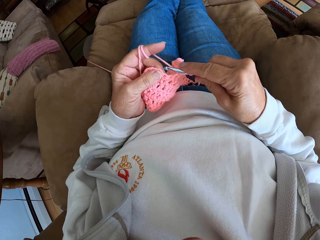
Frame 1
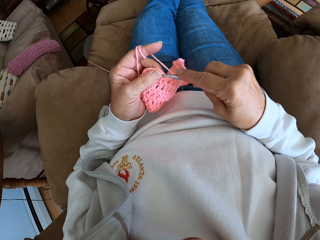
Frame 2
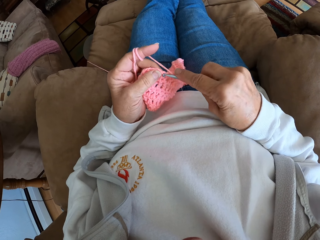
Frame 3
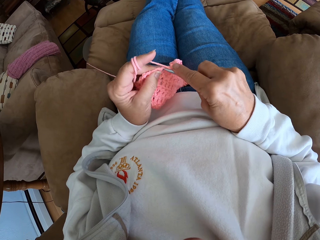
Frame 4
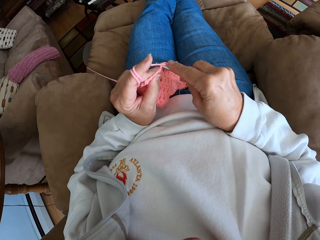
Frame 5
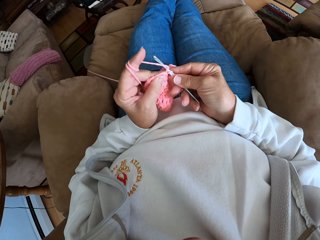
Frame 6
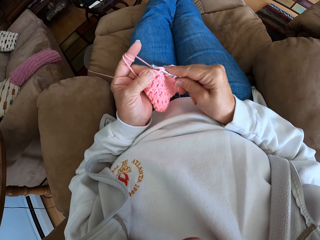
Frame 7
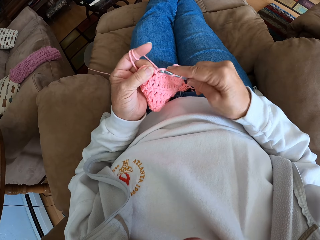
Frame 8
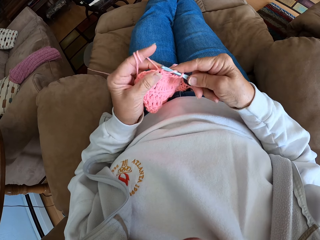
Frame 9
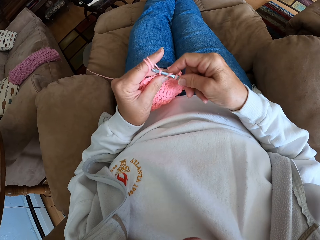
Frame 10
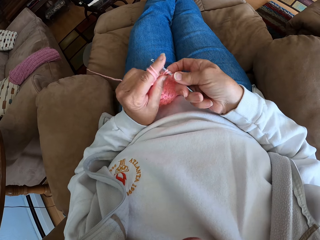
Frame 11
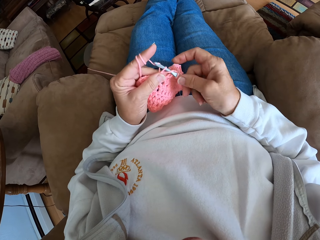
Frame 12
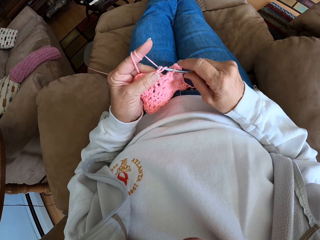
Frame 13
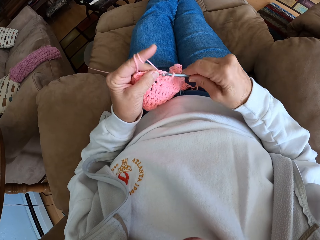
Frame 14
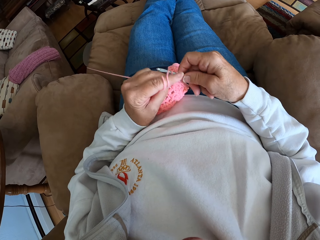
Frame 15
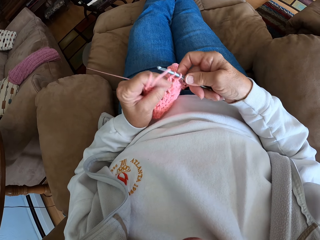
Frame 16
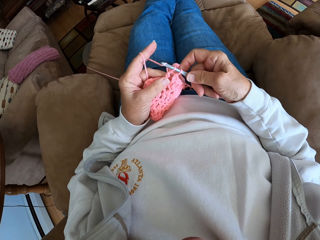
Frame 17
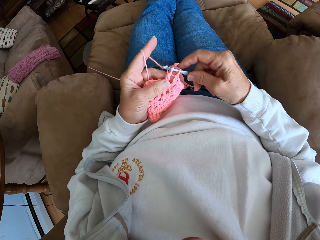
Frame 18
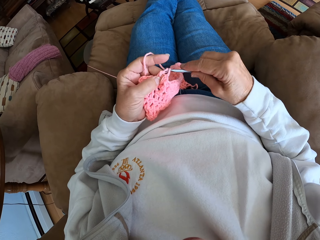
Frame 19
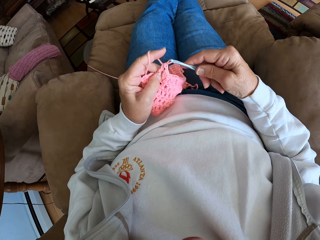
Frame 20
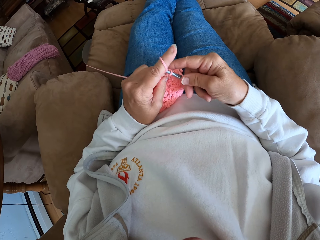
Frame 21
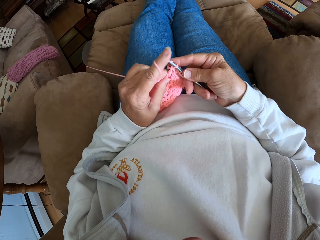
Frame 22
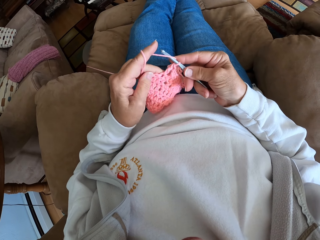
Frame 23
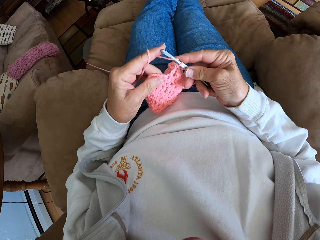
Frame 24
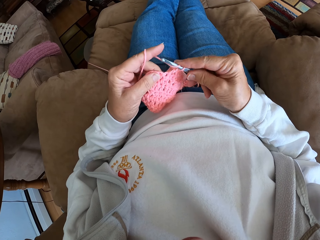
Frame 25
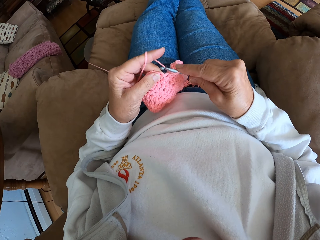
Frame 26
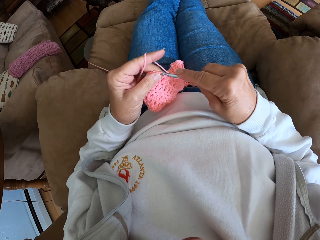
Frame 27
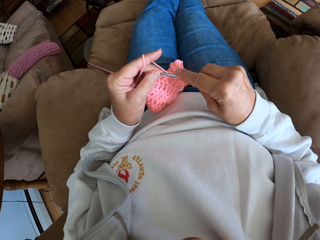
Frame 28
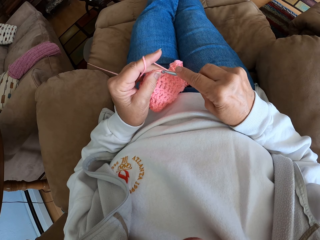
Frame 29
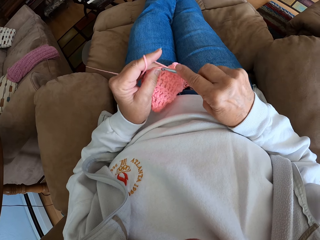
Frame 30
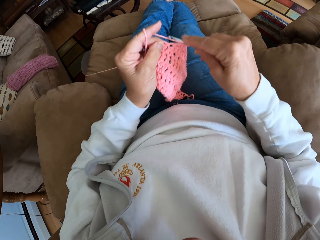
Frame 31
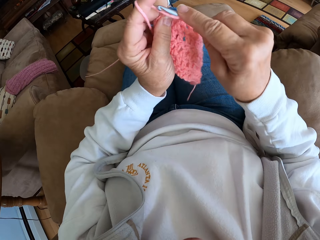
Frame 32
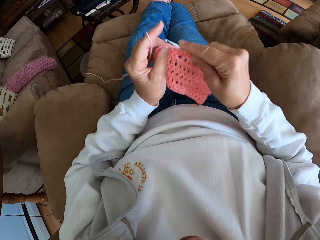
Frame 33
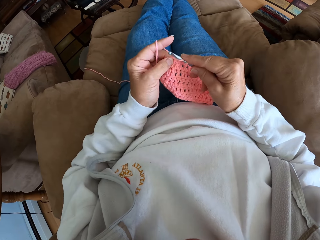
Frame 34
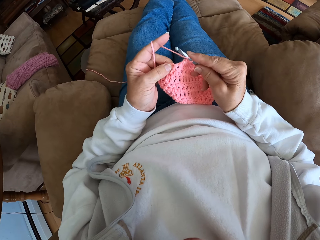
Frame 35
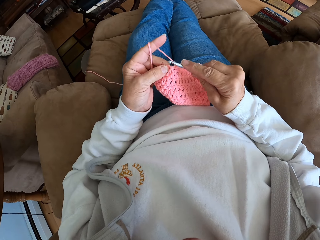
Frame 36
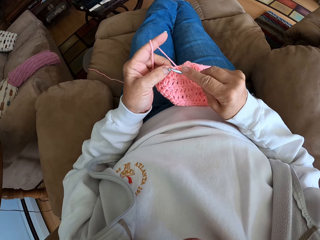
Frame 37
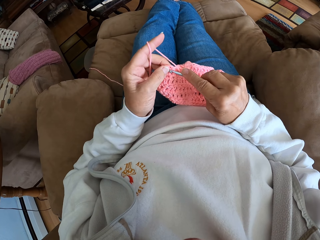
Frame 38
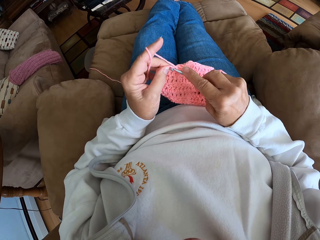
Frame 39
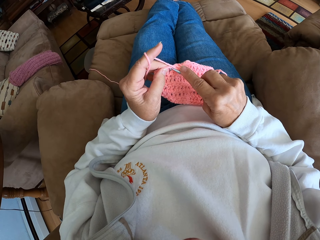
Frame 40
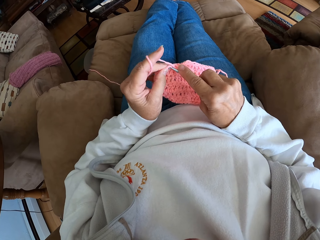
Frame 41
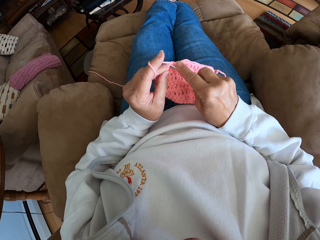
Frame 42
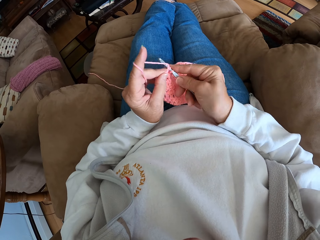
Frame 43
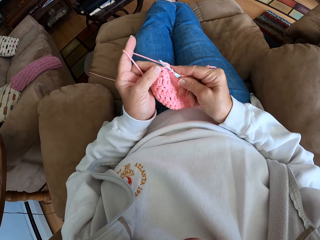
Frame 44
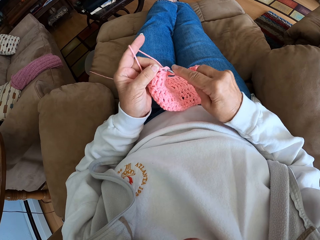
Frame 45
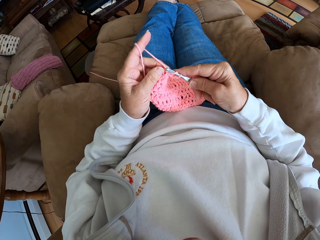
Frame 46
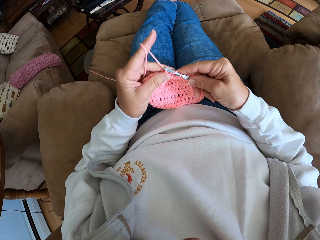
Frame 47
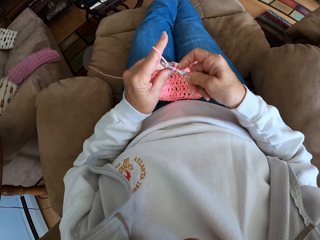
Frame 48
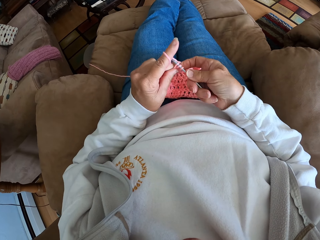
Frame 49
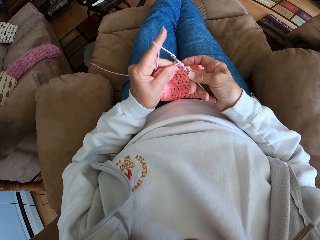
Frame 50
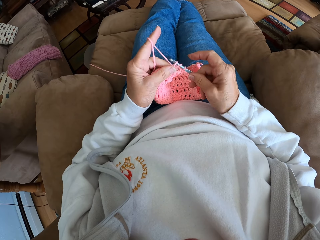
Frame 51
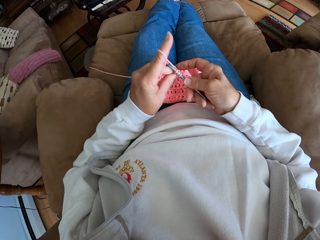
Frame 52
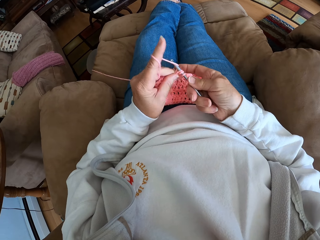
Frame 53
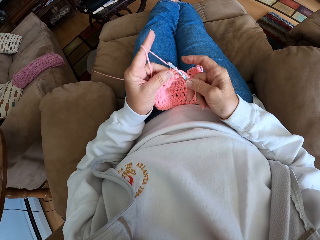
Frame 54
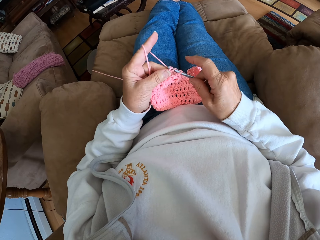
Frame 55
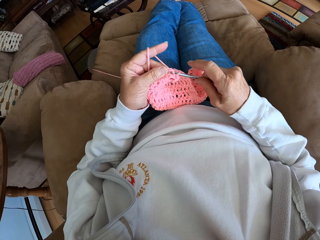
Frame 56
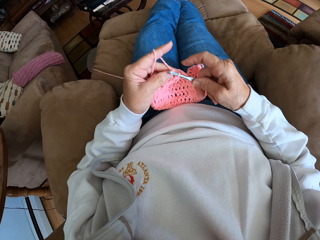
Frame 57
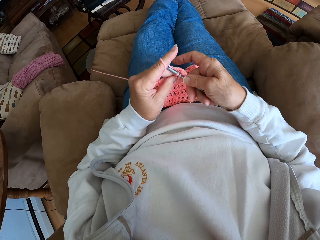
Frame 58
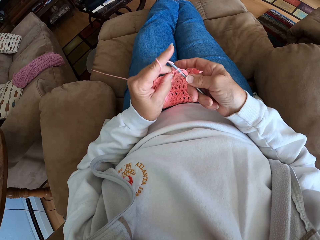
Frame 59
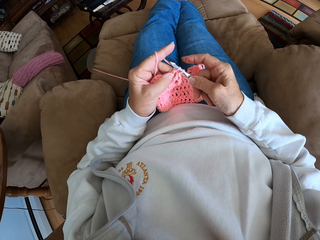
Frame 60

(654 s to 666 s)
The camera wearer stares at the cloth. They knit the cloth with a crochet hook. They stare at the cloth. They knit the cloth with the crochet hook.

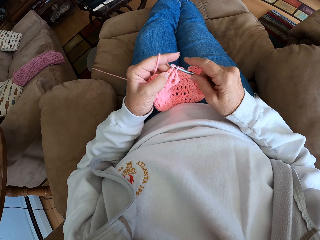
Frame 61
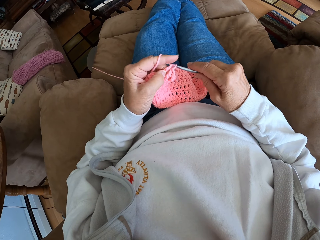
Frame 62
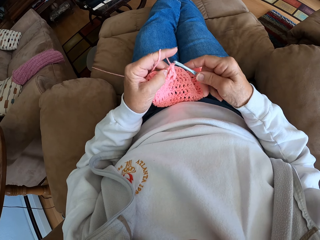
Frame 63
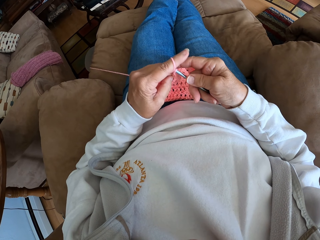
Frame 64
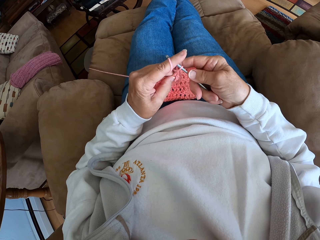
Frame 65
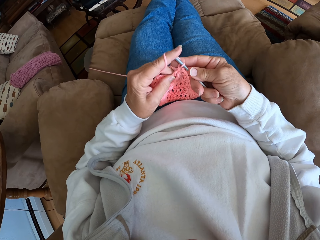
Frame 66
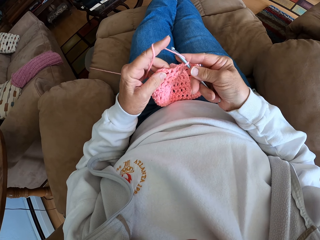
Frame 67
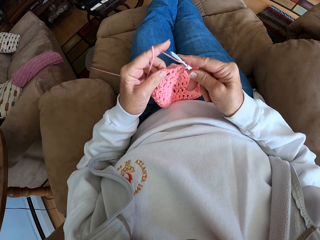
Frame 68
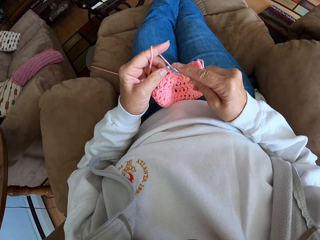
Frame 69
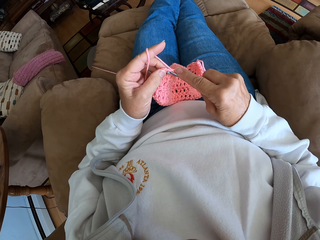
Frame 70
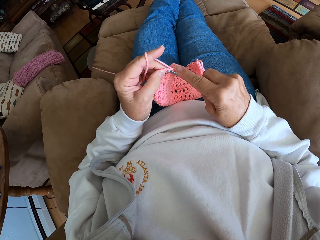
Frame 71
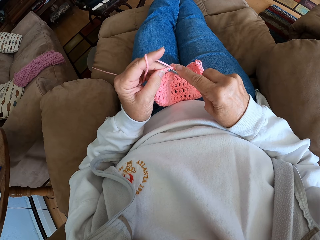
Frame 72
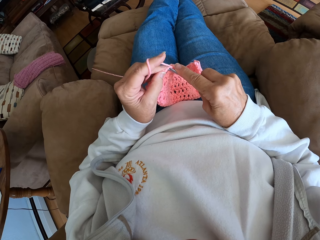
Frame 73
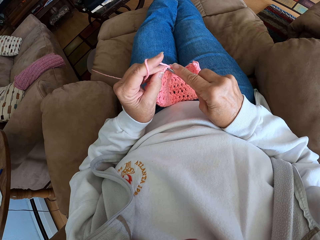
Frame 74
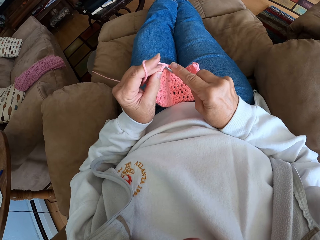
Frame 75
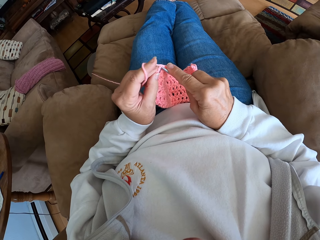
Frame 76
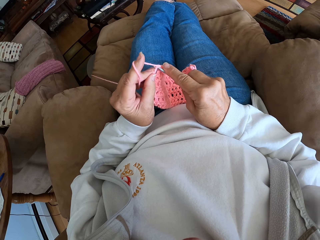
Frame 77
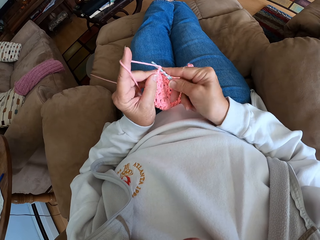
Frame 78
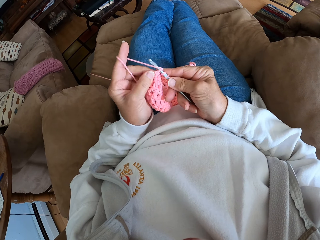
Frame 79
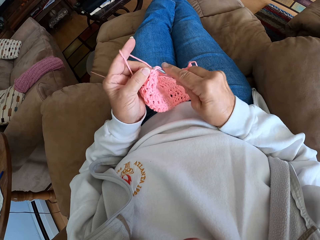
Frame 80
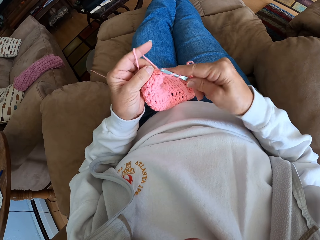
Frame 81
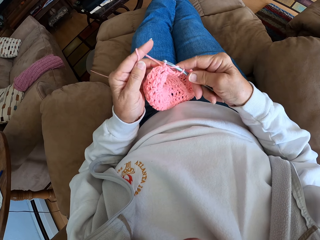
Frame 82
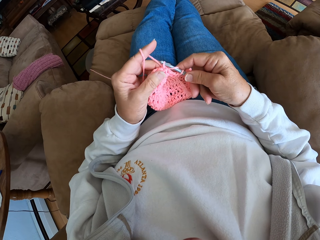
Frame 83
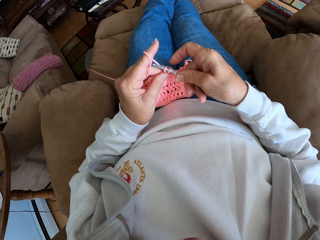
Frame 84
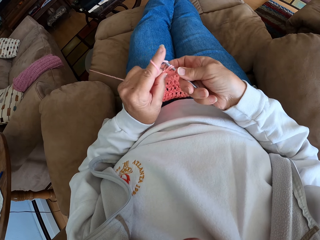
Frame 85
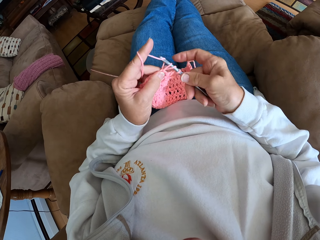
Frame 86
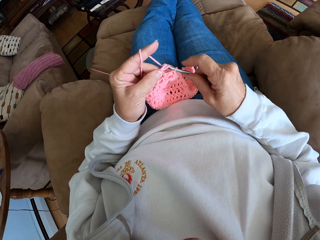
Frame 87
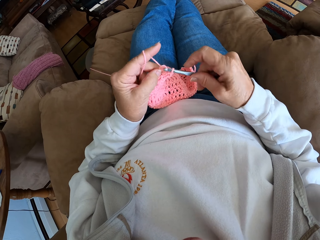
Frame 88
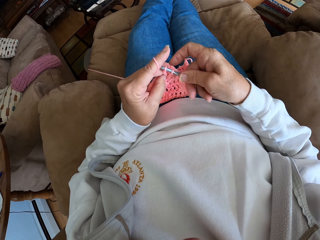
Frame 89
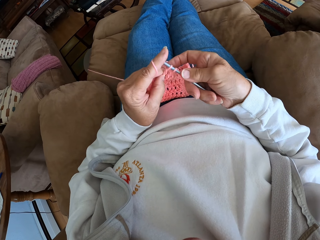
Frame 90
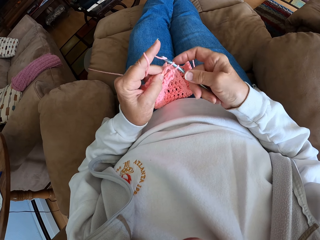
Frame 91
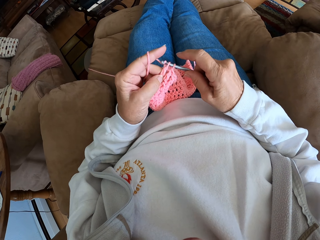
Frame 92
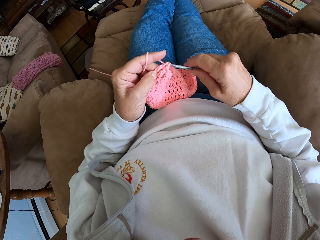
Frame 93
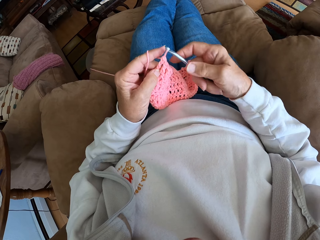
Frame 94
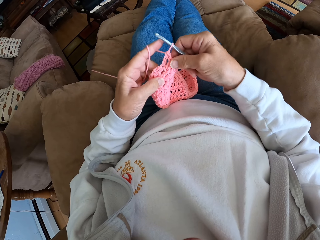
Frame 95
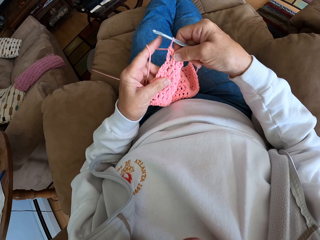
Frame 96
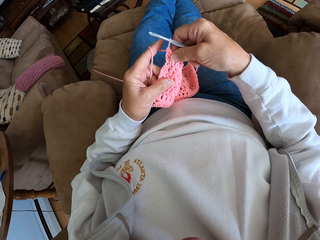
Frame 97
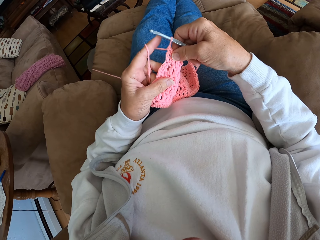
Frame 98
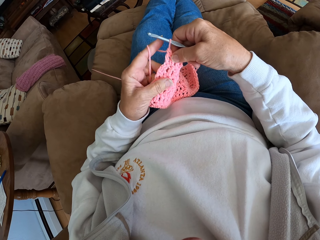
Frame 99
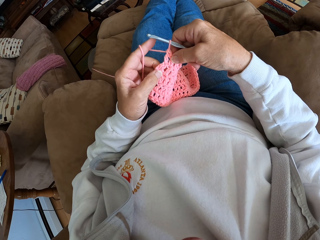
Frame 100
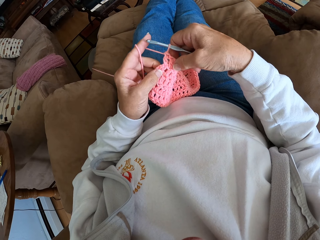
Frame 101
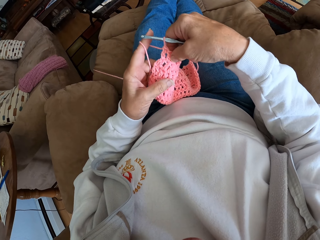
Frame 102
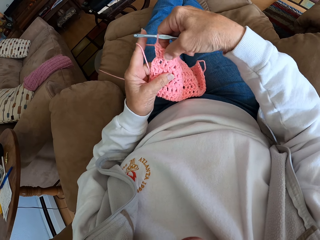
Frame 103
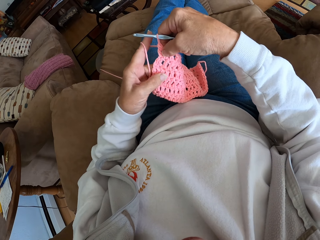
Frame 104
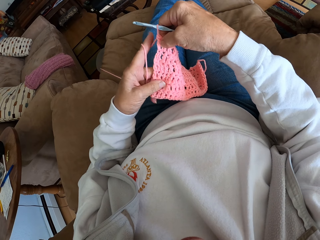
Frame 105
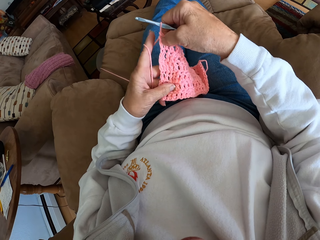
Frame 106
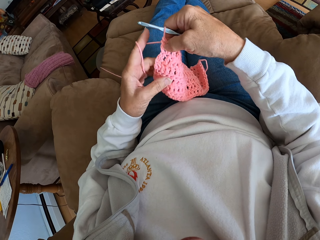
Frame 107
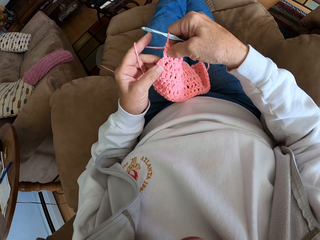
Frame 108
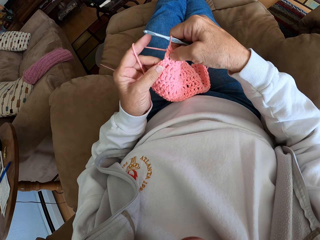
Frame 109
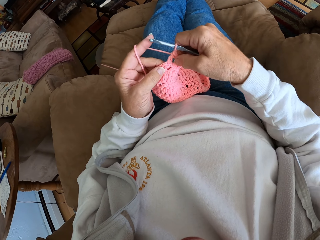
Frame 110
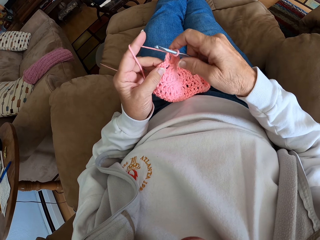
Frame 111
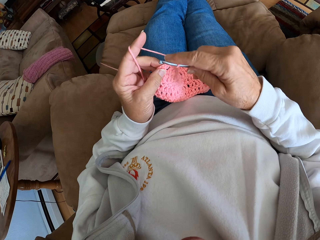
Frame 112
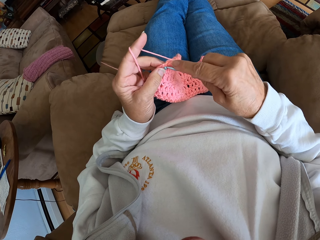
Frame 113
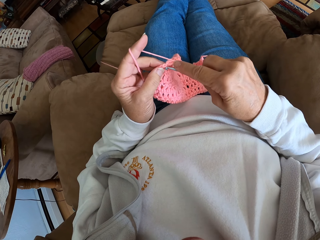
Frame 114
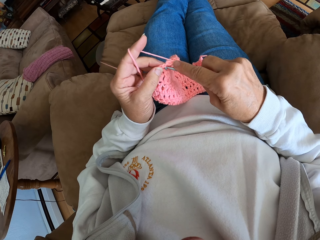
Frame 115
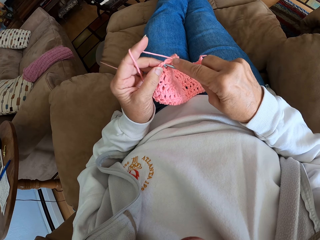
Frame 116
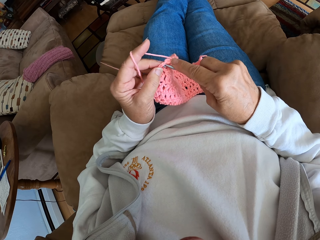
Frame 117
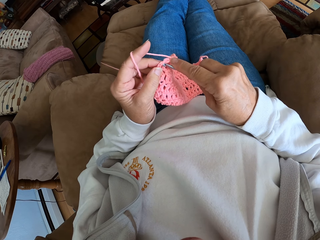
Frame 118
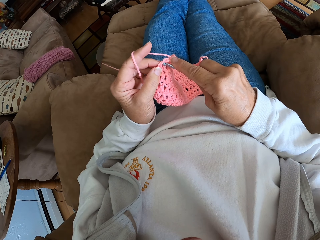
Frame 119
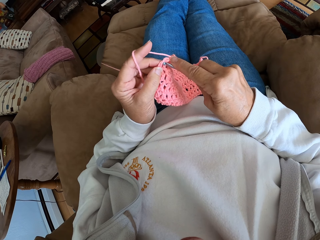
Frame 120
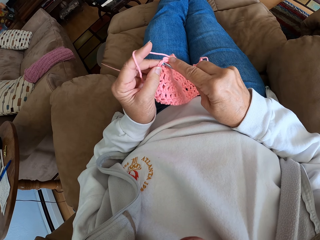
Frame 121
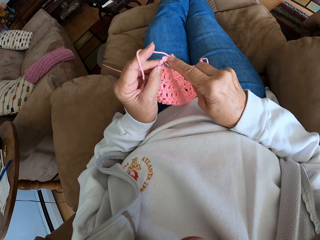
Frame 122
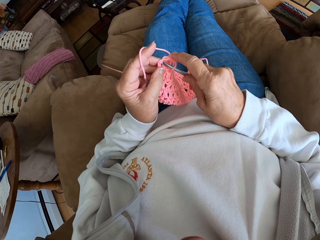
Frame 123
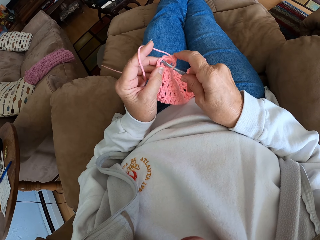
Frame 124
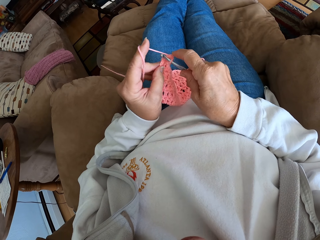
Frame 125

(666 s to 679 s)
The camera wearer inspects the cloth. She stretches the pink crocheted fabric with her right hand. She knits the cloth with a crochet hook.
